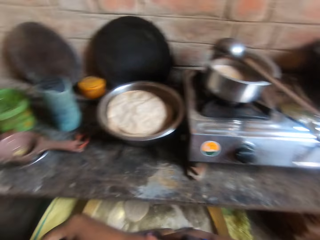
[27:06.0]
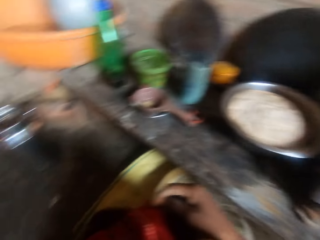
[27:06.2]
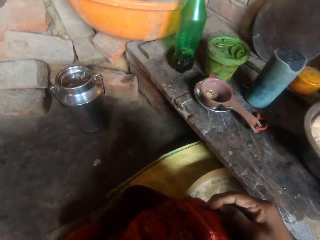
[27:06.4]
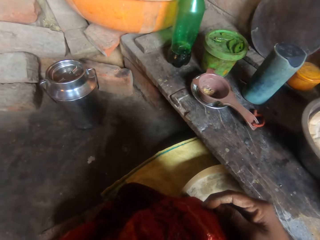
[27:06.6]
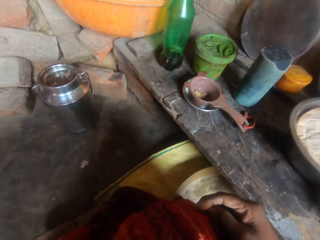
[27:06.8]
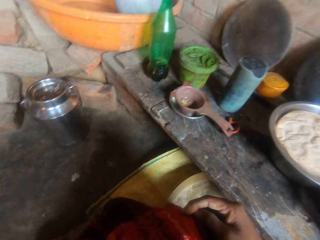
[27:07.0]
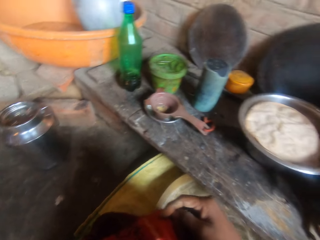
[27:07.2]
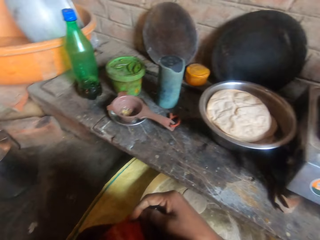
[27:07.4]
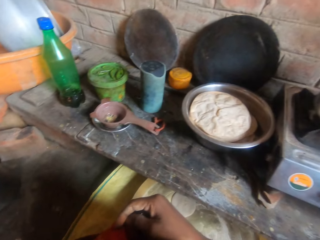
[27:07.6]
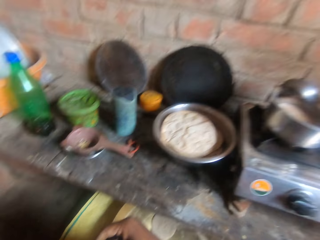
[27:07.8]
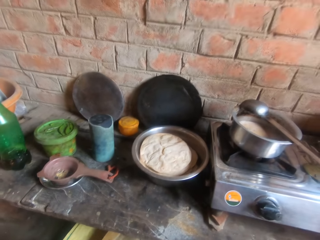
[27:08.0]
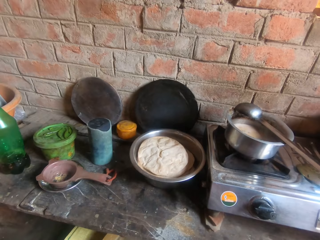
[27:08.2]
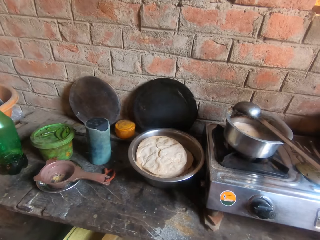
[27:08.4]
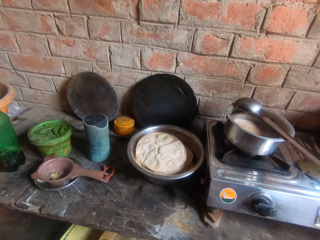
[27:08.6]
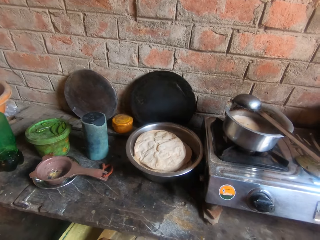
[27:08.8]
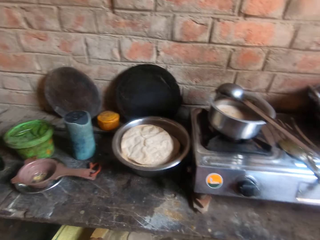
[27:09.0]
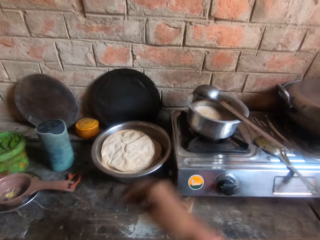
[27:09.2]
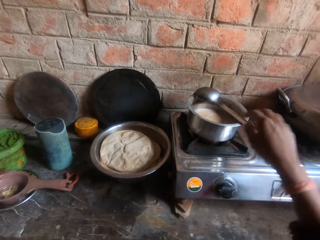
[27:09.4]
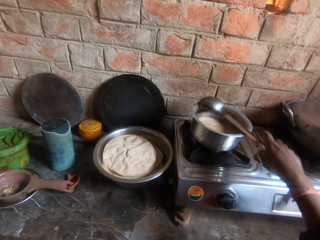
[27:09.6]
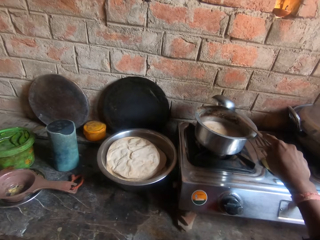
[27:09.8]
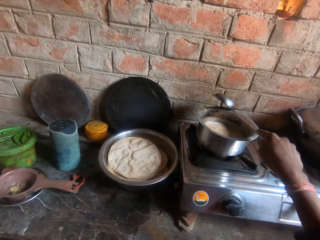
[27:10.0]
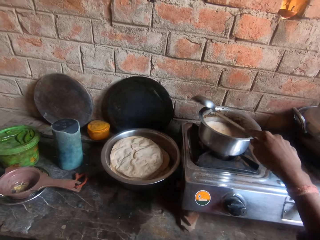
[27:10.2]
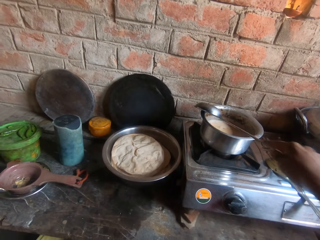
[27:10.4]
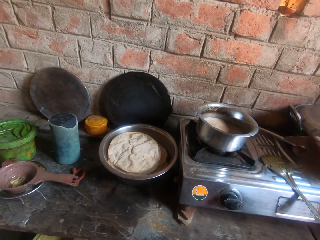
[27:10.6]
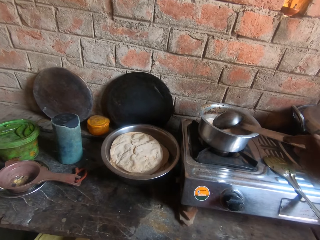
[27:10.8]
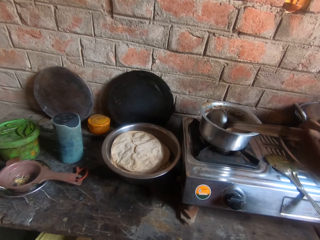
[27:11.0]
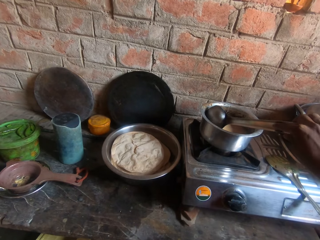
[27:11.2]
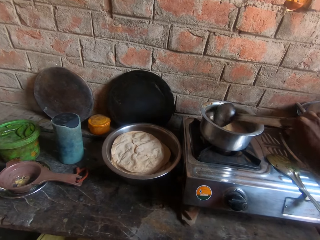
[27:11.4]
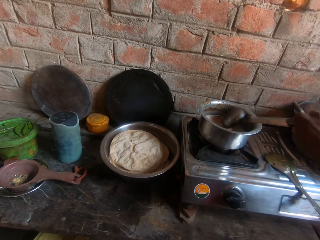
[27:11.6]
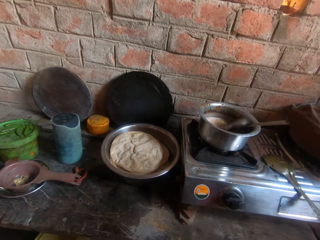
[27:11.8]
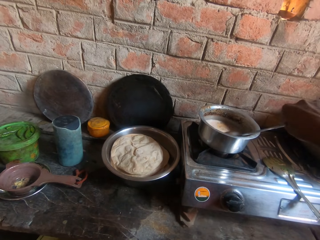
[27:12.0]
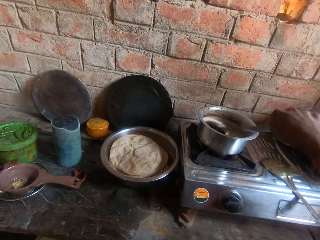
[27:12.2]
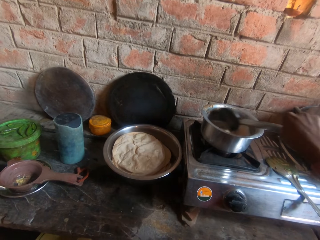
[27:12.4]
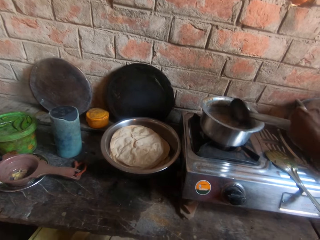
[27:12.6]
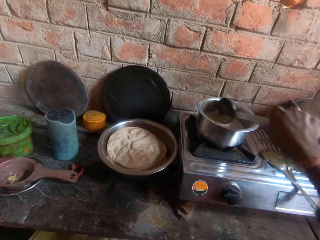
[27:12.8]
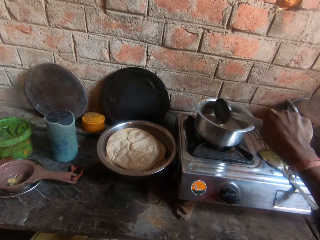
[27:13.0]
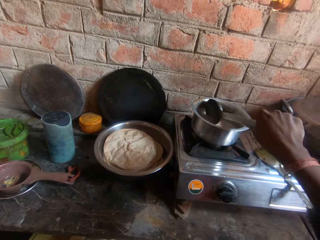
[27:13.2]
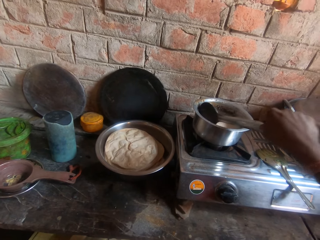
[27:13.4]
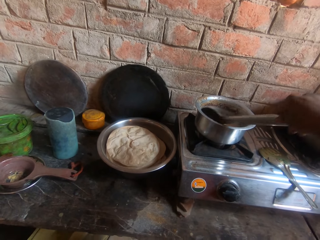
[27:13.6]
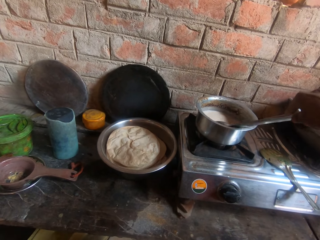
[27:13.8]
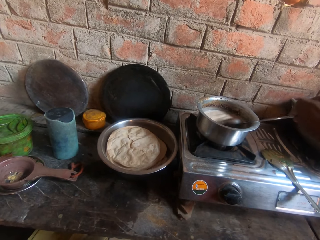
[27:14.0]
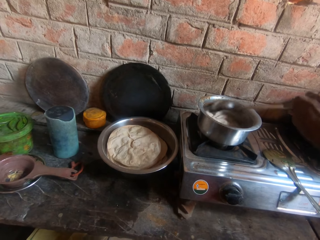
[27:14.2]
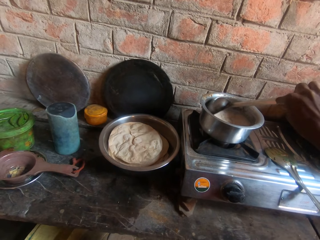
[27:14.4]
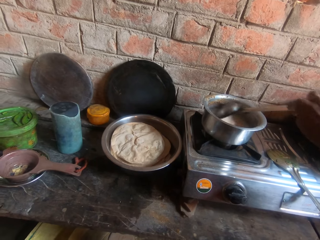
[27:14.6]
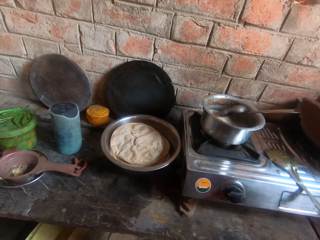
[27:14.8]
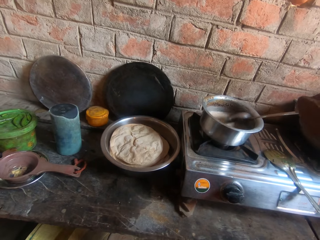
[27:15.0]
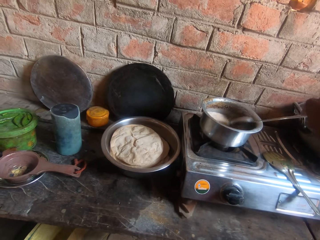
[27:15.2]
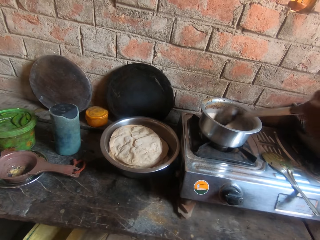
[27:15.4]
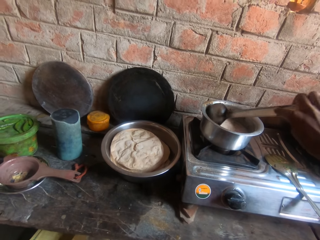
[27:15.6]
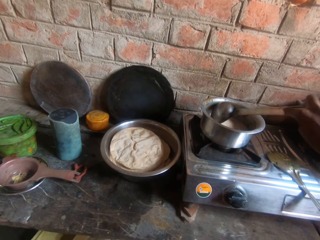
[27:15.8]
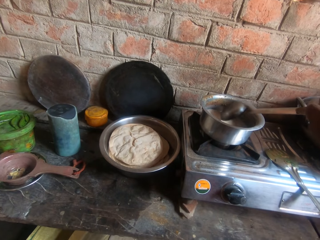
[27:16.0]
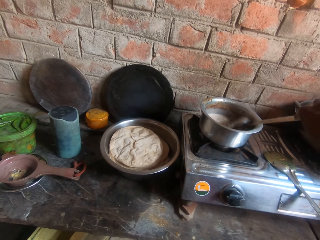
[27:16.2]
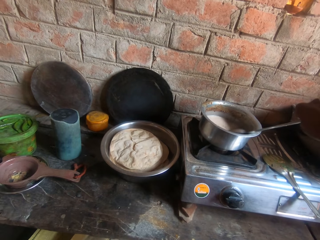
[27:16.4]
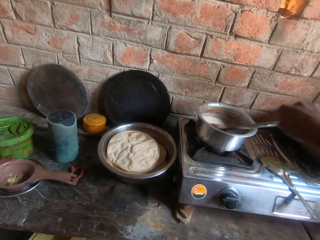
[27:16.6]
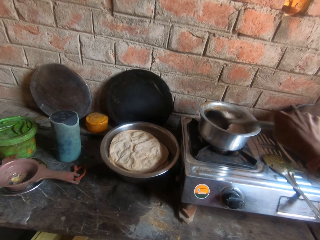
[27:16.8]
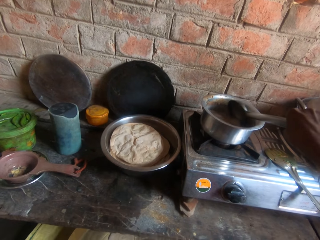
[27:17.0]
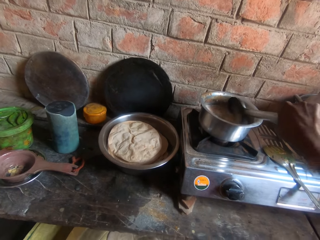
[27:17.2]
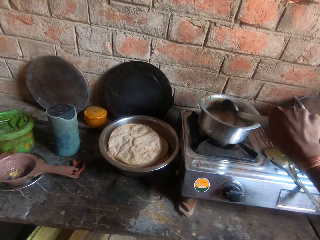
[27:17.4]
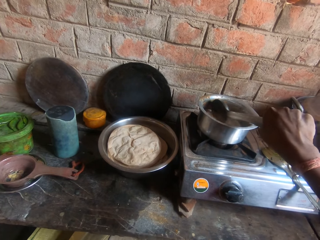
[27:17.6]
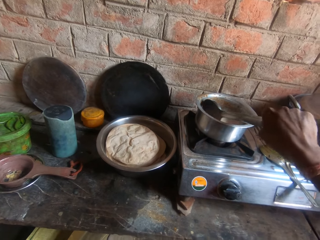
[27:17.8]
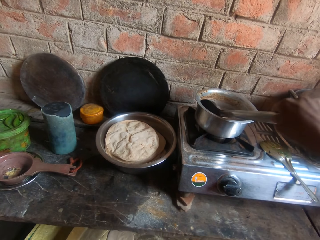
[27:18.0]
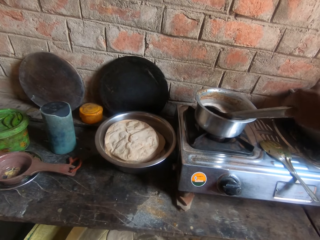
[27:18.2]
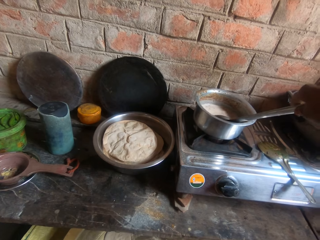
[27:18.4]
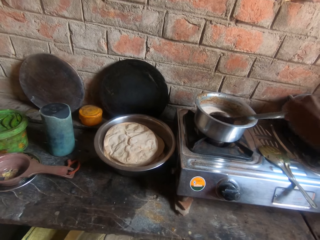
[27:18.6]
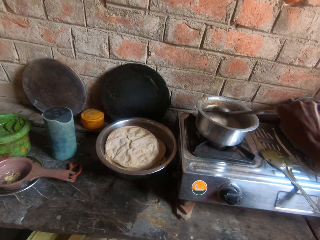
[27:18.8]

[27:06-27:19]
The camera wearer picks a ladle spoon from the sufuria or pot. They rotate the ladle spoon on the sufuria. They stir the soup in the pot with the spoon. They rotate the ladle spoon in the sufuria. They stir tea with the ladle spoon.

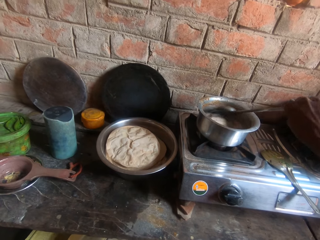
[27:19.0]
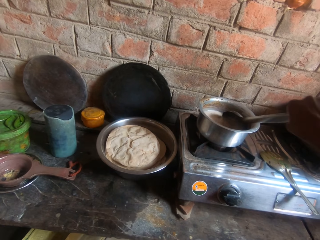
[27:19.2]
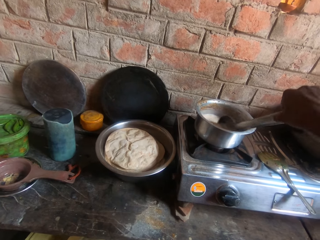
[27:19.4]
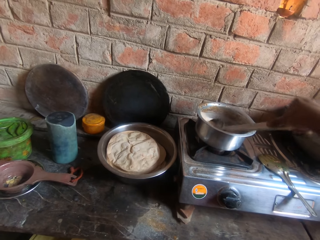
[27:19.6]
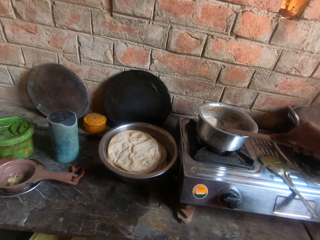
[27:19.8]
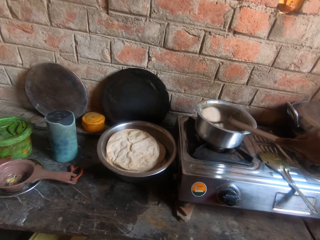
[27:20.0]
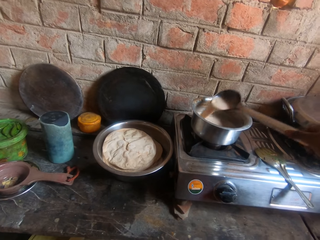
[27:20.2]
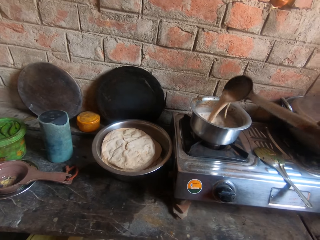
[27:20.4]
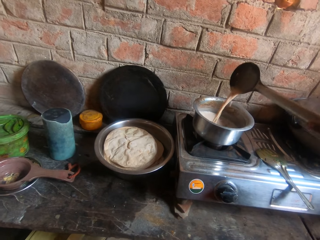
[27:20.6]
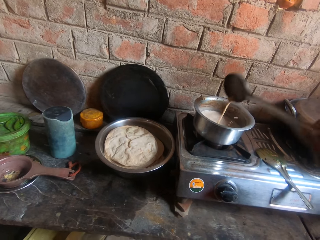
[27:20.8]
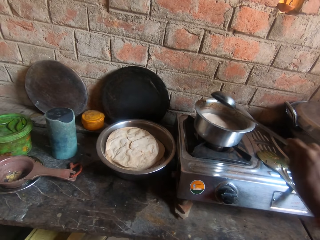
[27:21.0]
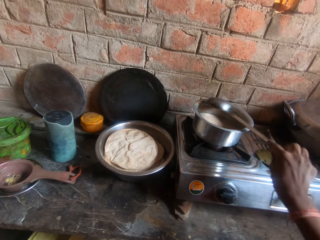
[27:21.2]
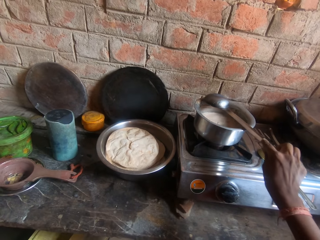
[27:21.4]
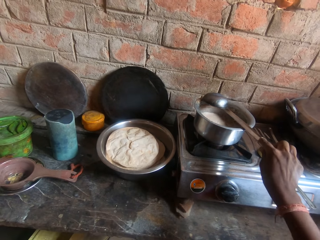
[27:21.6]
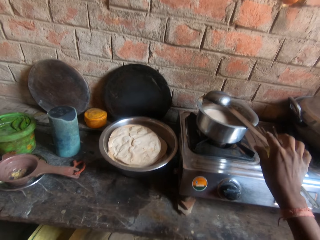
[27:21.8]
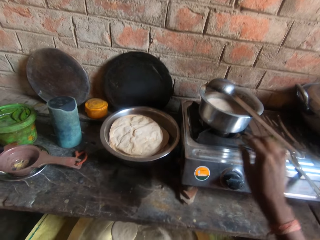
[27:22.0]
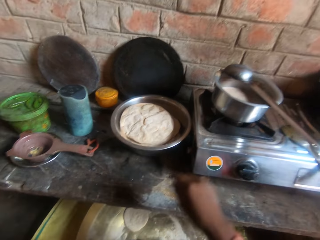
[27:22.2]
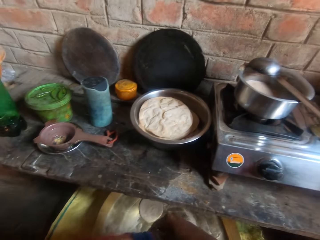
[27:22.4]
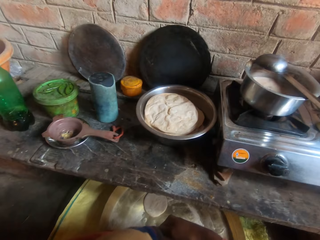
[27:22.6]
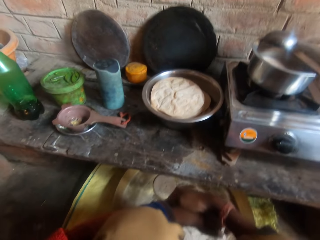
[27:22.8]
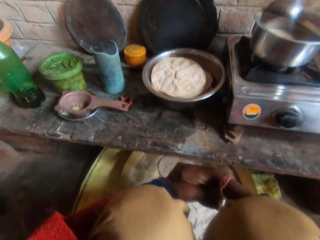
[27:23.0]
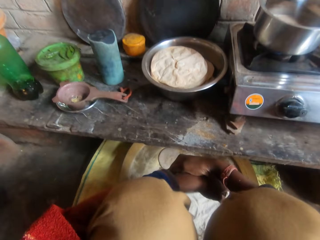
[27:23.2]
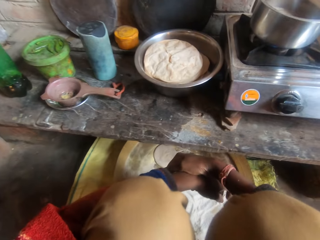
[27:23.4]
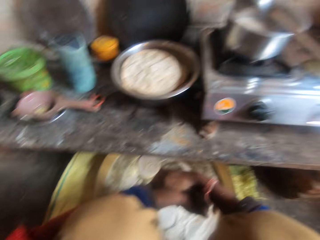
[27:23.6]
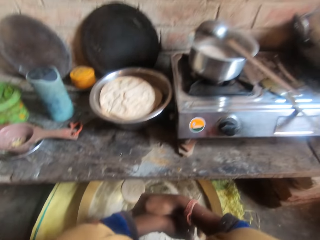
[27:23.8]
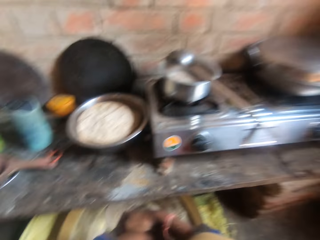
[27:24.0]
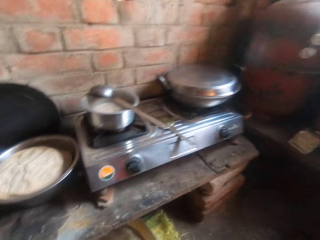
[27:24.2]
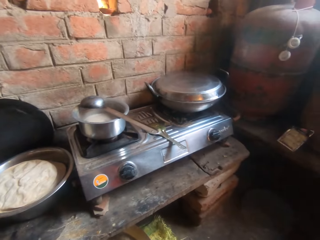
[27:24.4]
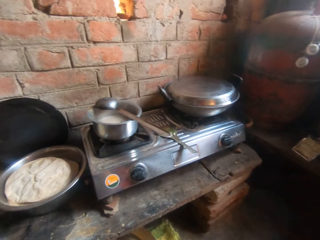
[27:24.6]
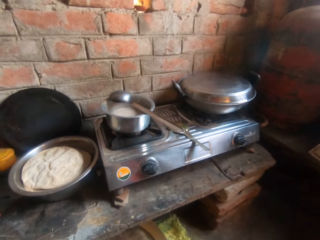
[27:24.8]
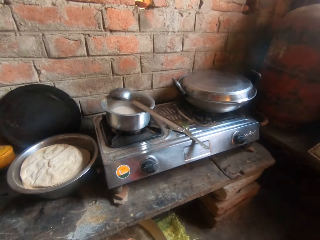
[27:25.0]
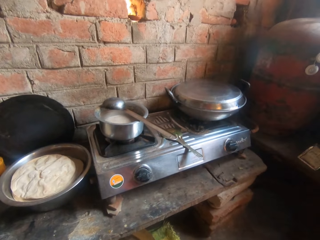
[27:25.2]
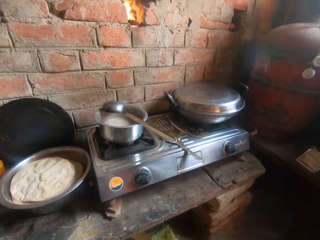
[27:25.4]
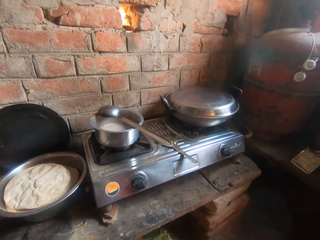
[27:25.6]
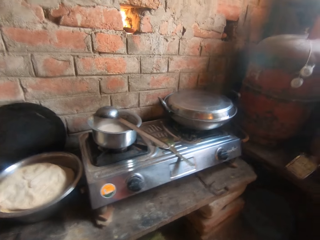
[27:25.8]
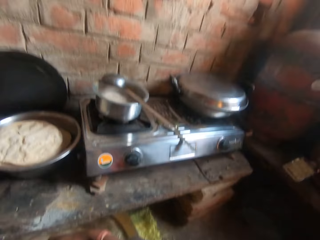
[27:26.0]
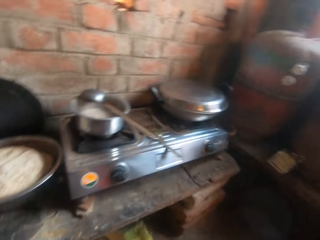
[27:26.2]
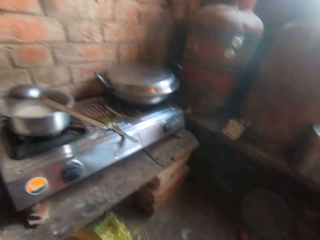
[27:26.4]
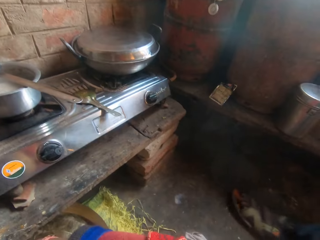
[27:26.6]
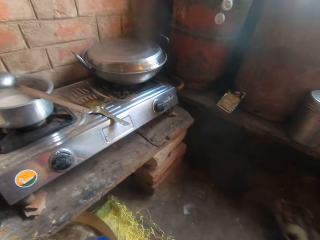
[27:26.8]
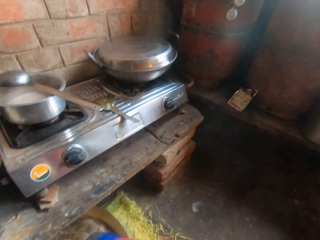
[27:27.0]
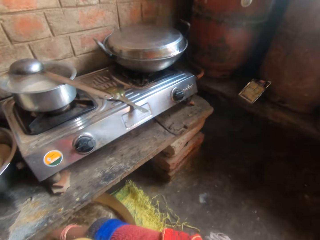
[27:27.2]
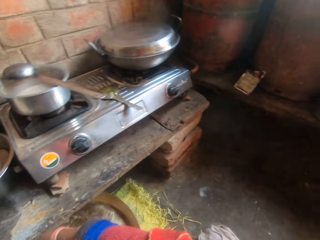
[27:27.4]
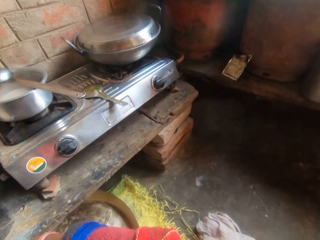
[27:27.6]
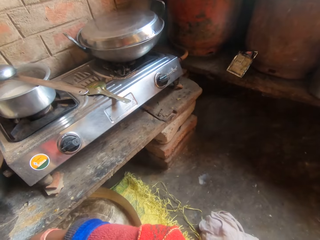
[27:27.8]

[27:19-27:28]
The camera wearer places the serving spoon on the brim of the pot. She holds her left hand. She looks around the kitchen.
